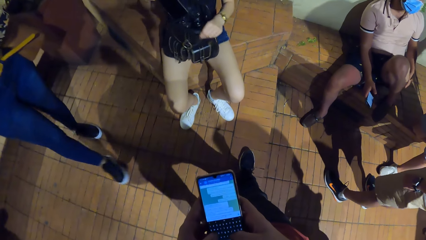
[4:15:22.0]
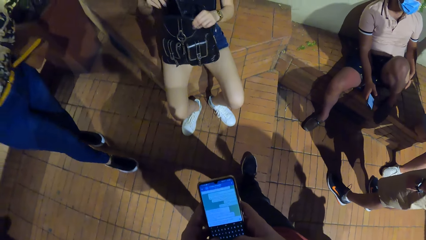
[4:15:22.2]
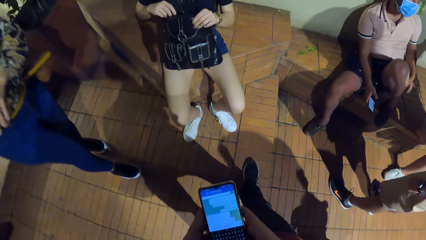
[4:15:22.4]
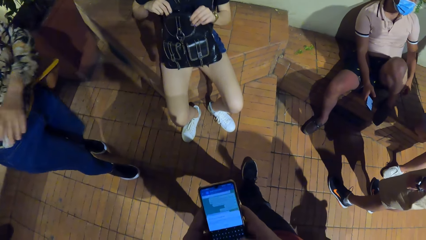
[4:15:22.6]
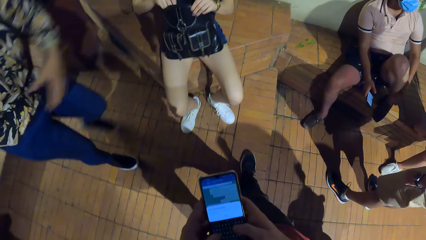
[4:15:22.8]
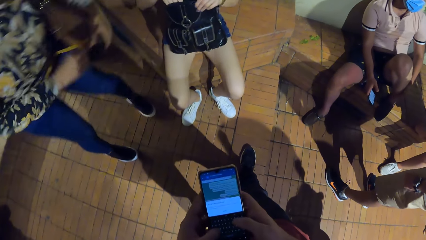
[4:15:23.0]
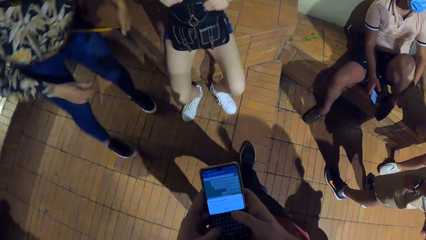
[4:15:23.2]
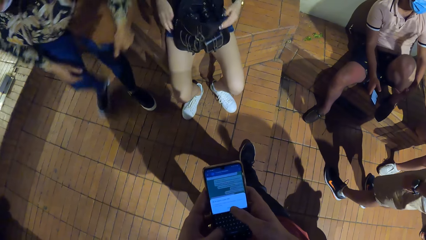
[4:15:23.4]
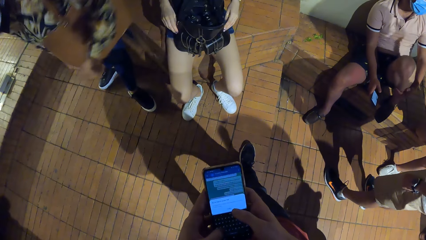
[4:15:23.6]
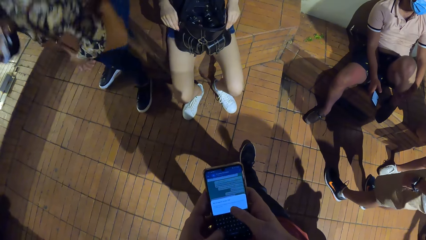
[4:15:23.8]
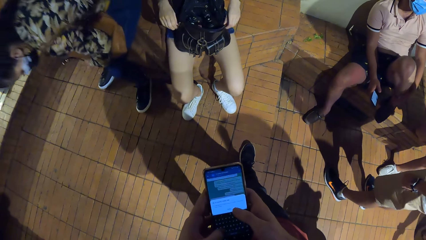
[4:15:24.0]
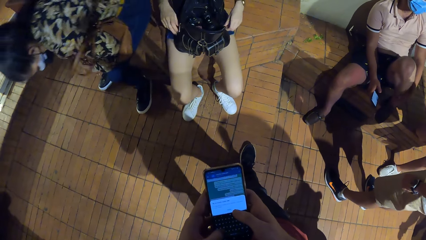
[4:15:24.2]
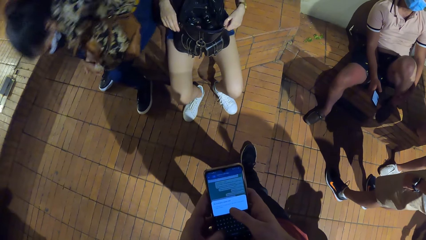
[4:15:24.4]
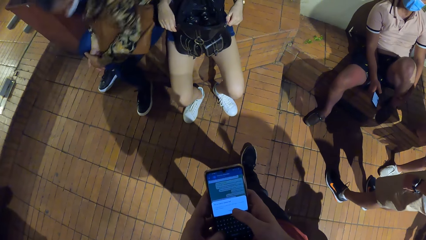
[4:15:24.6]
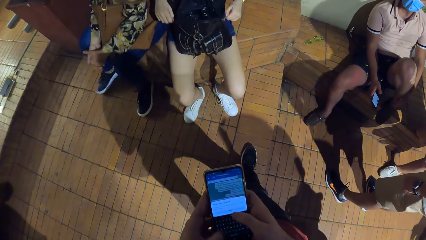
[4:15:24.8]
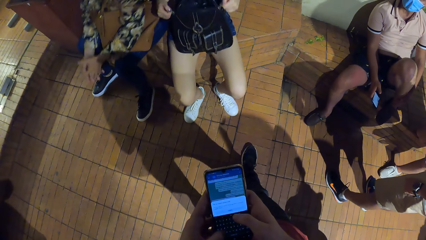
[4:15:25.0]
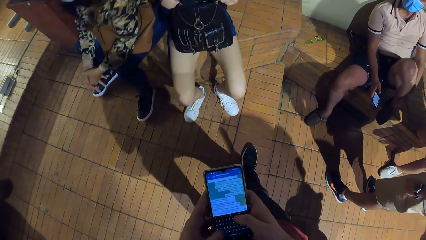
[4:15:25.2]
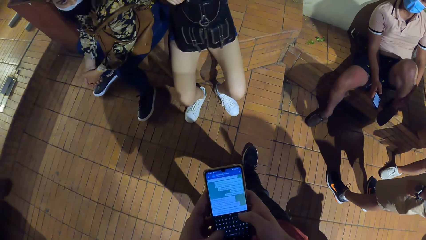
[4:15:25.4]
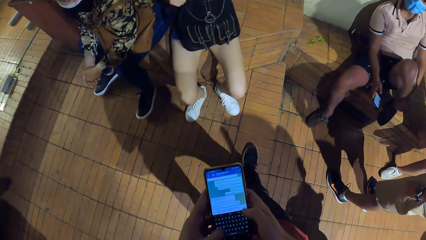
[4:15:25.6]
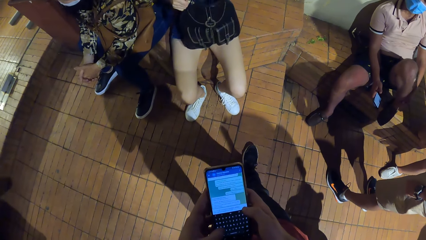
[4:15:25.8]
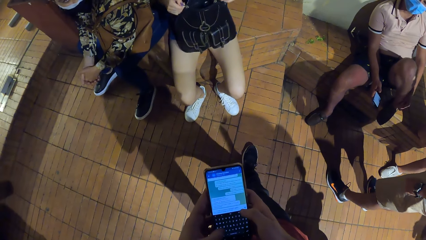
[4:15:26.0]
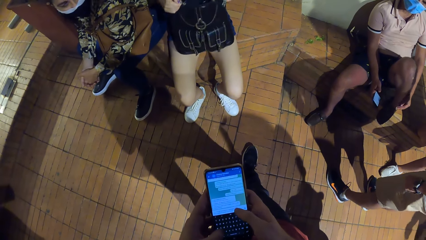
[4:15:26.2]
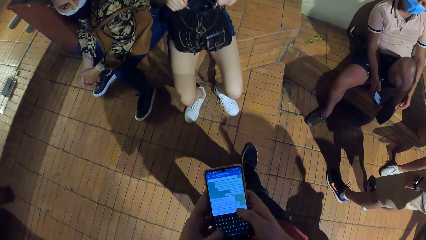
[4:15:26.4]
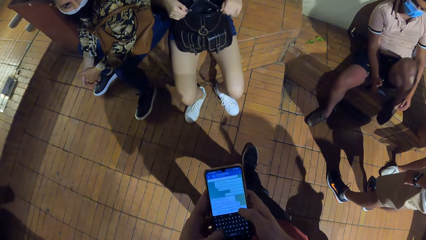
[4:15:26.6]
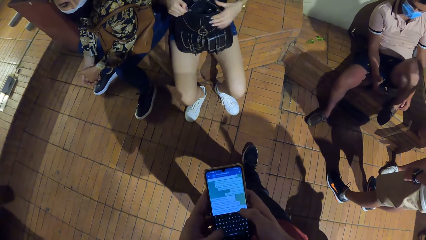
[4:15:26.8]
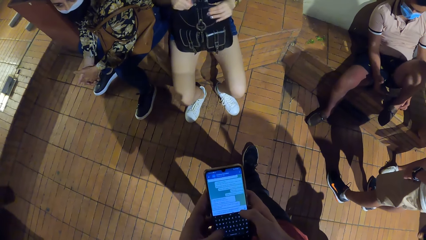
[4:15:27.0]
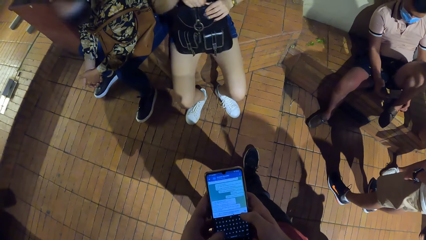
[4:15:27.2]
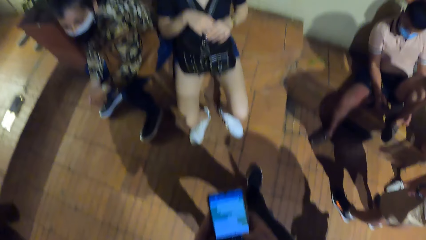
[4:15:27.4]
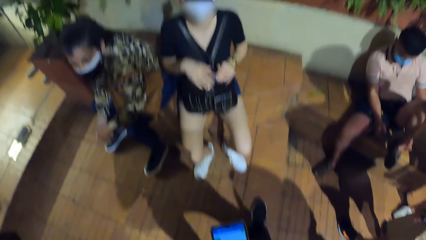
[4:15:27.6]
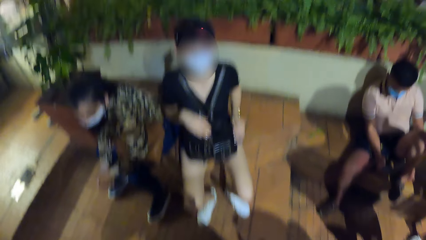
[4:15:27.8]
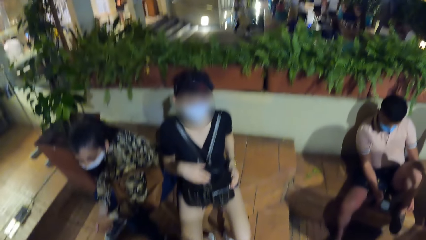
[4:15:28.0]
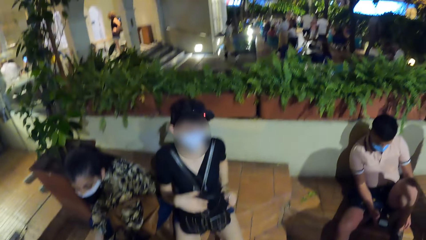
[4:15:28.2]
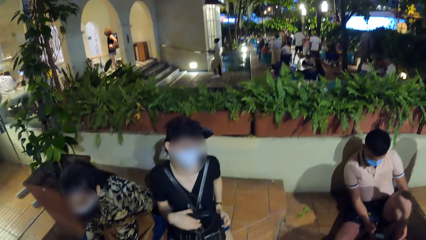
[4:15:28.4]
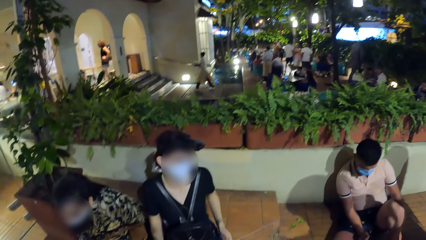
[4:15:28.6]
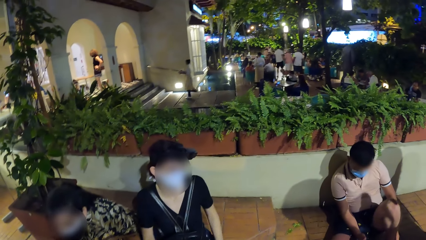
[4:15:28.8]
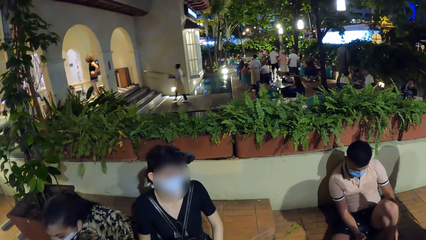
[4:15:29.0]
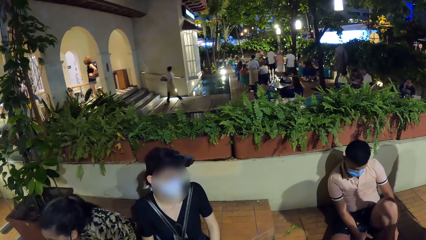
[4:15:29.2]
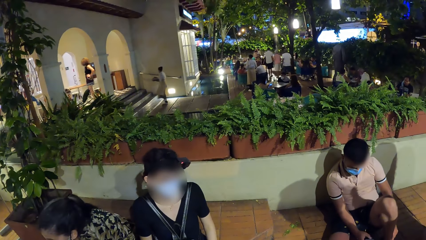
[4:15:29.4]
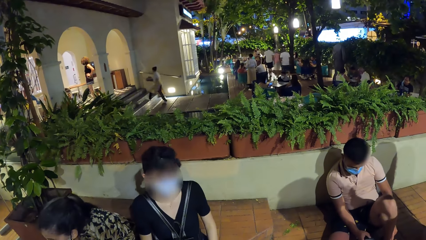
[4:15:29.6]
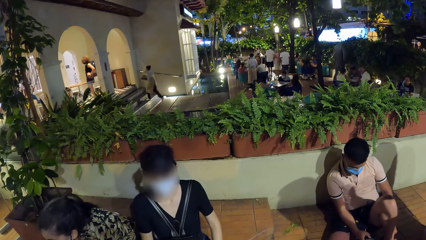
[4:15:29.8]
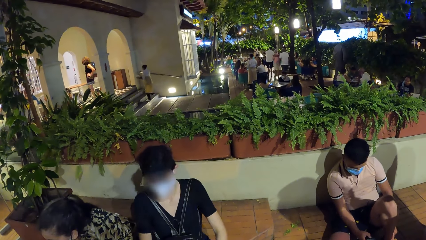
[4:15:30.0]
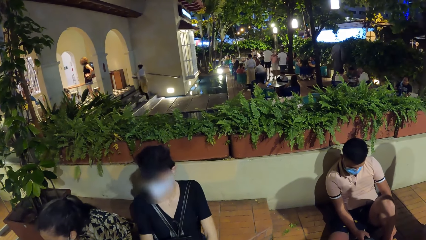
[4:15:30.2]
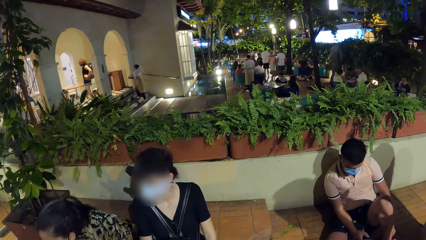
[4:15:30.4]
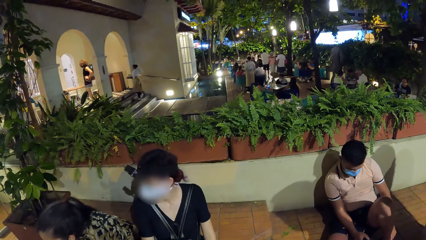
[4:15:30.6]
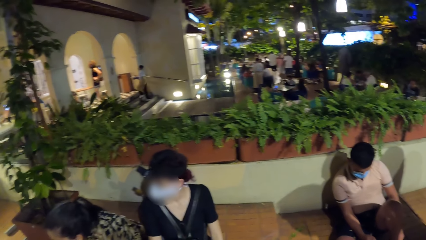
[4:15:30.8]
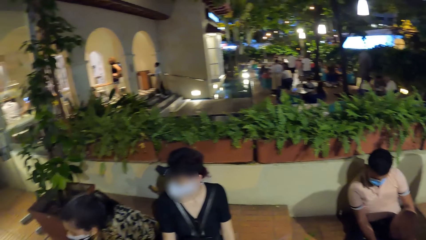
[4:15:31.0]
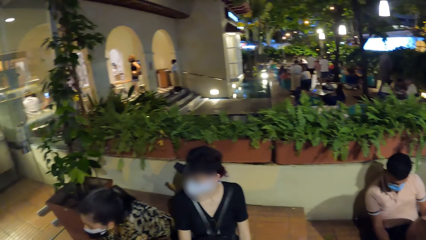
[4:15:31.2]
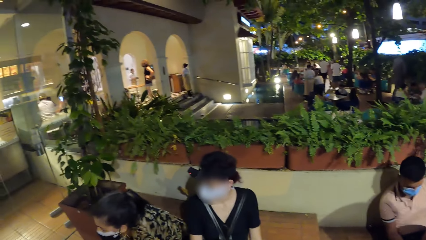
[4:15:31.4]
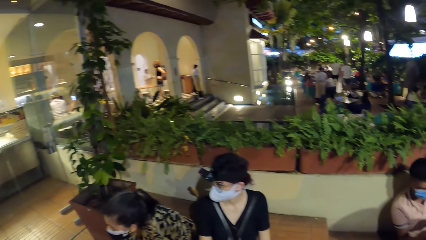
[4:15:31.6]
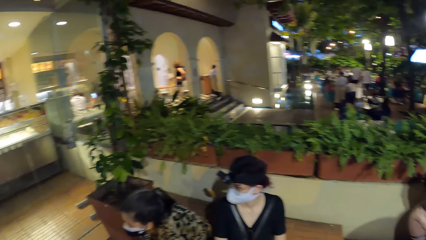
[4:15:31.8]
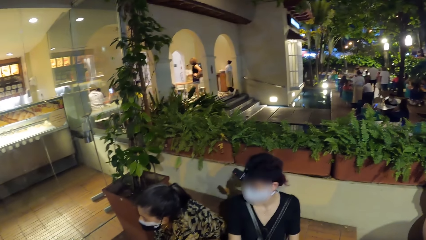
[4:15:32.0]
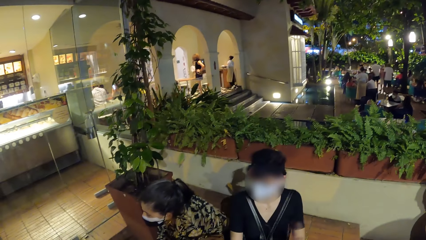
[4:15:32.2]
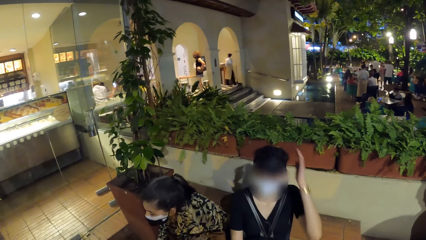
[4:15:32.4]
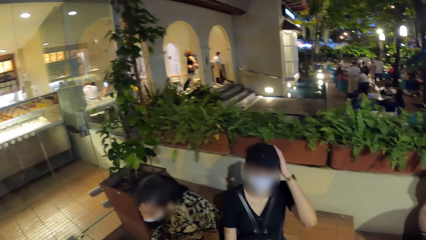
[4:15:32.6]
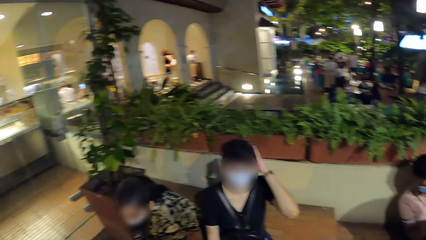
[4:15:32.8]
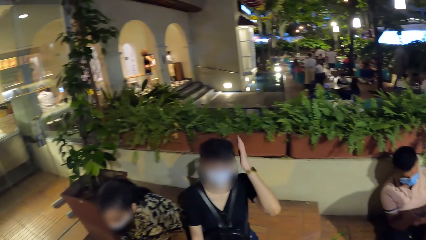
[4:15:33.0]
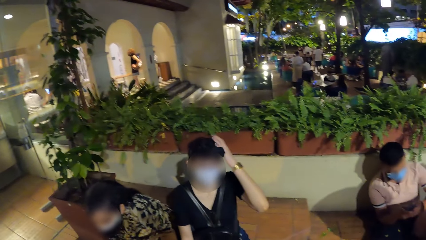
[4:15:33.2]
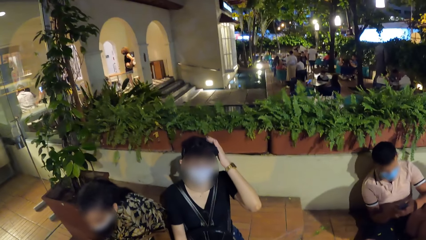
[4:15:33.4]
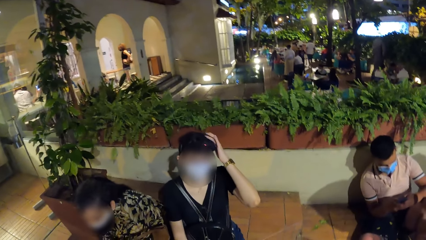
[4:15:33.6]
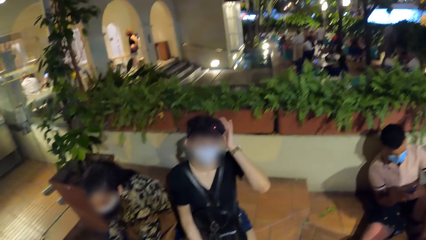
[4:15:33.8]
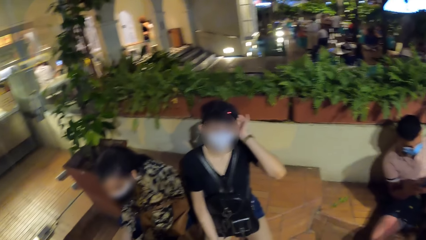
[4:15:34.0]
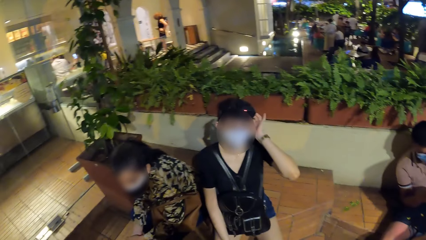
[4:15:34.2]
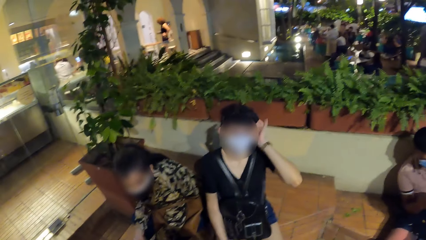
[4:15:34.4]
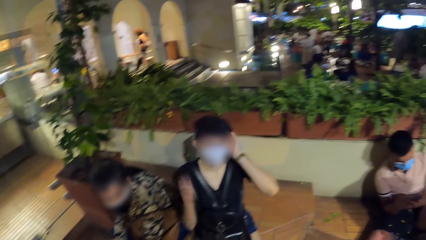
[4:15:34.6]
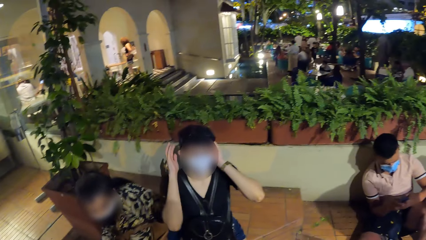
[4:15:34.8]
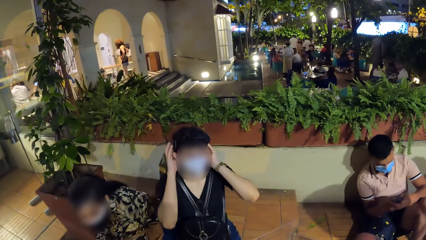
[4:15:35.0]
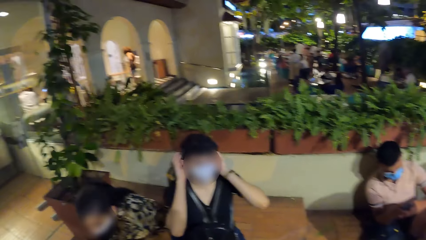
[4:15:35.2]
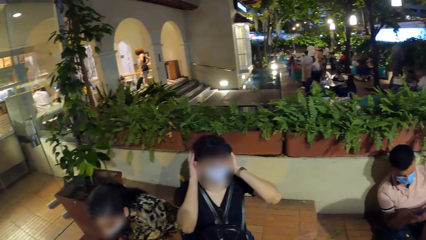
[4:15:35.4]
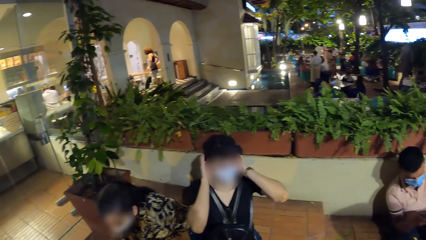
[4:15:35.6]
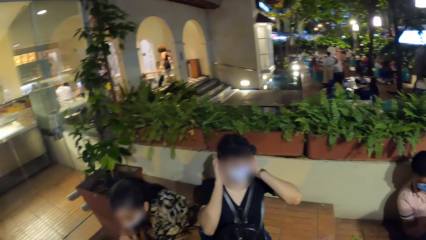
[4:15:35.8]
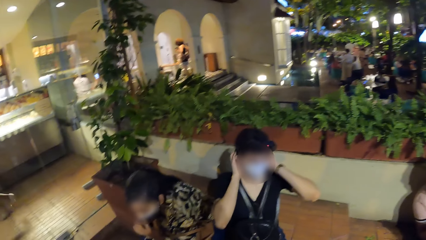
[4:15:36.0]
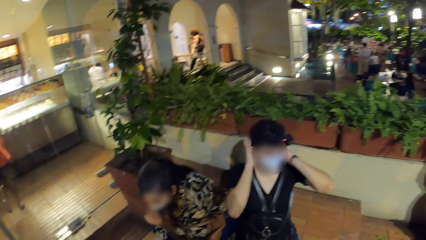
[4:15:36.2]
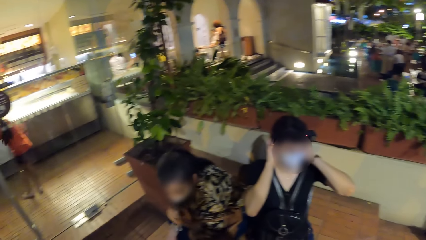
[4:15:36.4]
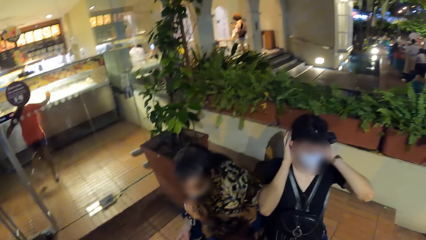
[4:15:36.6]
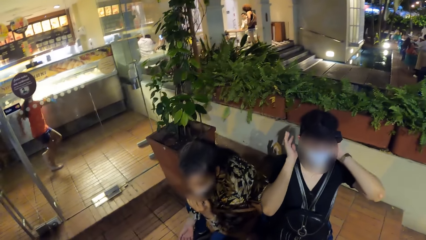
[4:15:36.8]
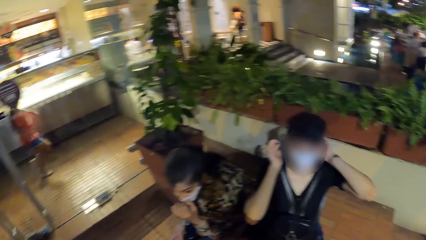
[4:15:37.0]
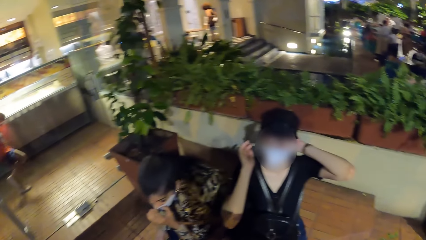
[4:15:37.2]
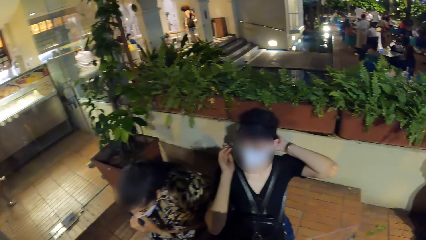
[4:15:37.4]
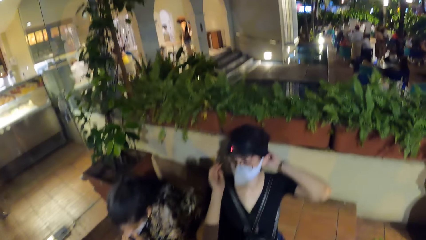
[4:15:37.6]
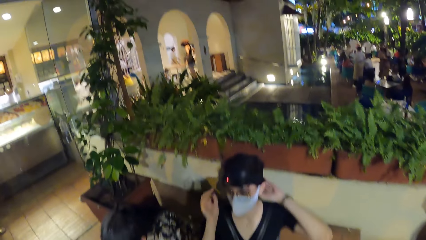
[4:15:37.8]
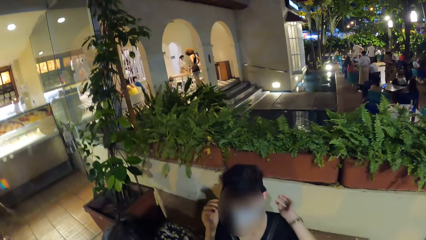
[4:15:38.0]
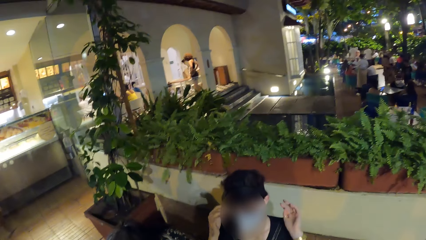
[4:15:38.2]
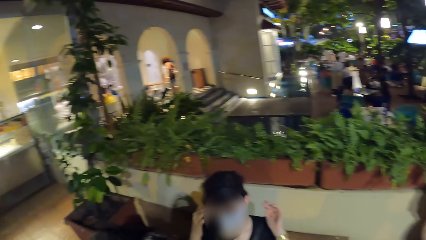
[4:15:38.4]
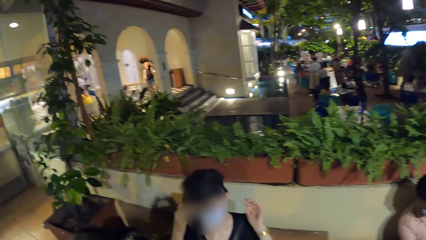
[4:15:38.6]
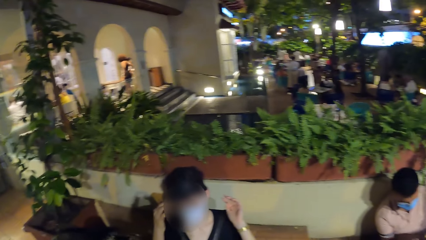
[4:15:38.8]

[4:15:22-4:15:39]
The woman puts the phone into the backpack with her right hand and zips the backpack with her hands. Another woman sits on the brick seat. The camera wearer operates the phone with both hands. They look around the restaurant. The first woman adjusts a camera on her head with her left hand and holds her hair. The man operates the phone with his hands. The first woman adjusts the camera on her head with her hands. The girl turns around at the food display counter. The first woman pulls her hand off the hair.
